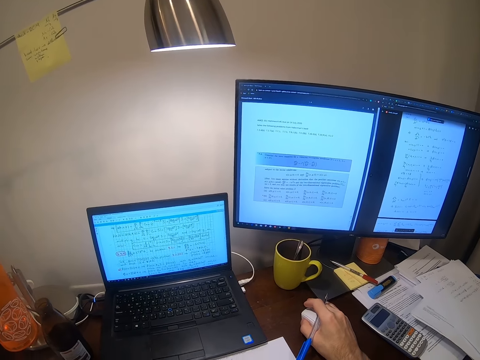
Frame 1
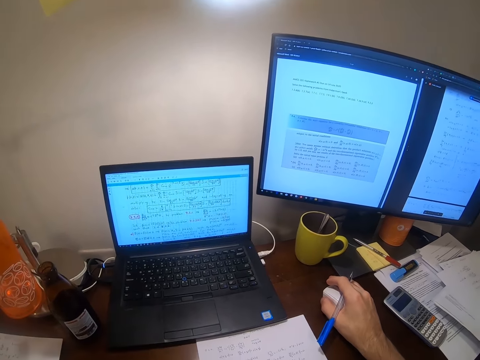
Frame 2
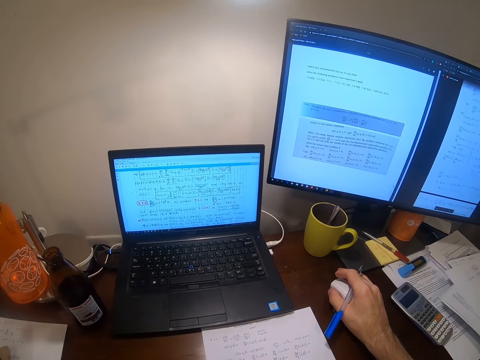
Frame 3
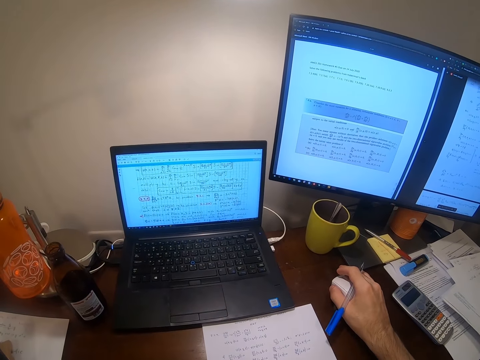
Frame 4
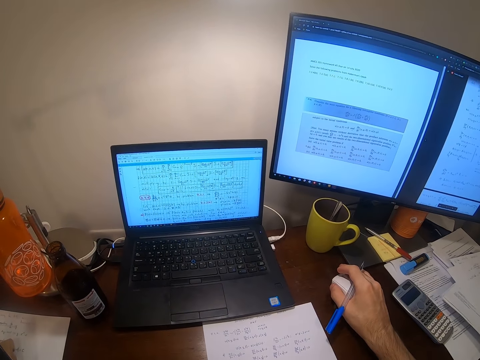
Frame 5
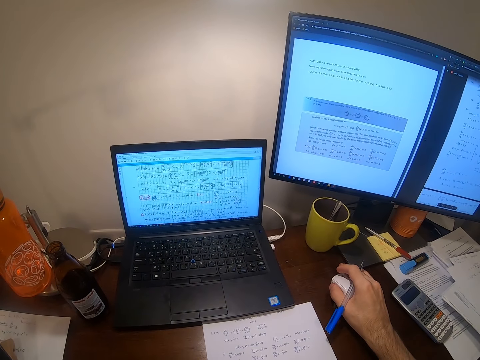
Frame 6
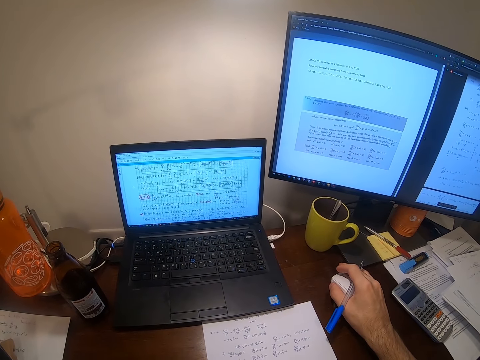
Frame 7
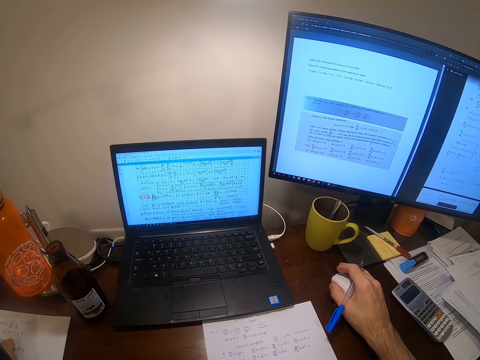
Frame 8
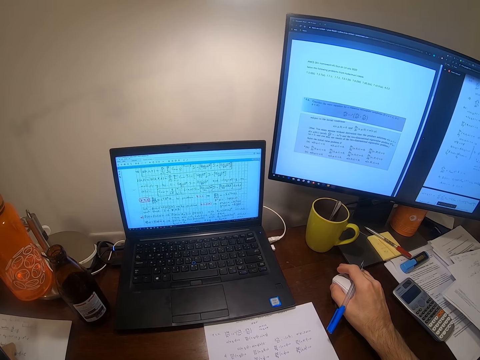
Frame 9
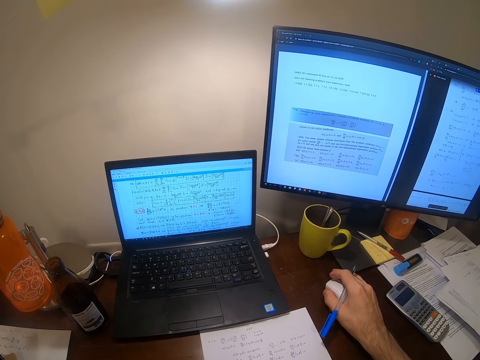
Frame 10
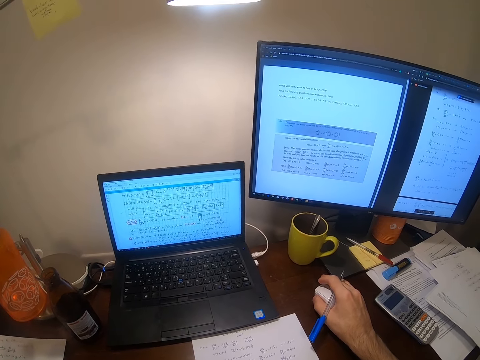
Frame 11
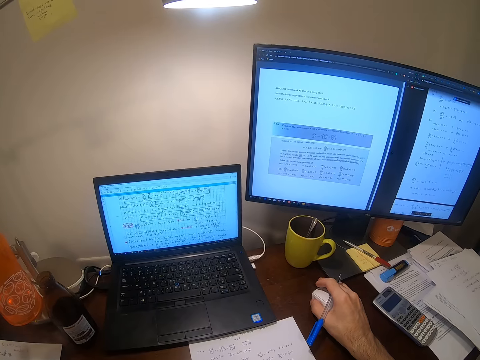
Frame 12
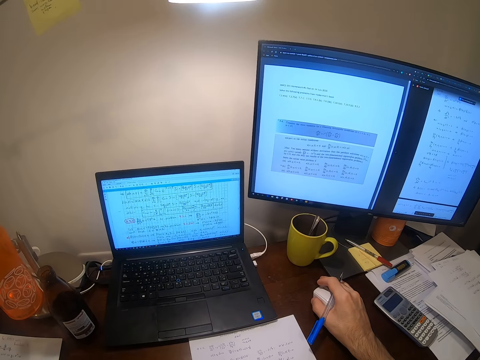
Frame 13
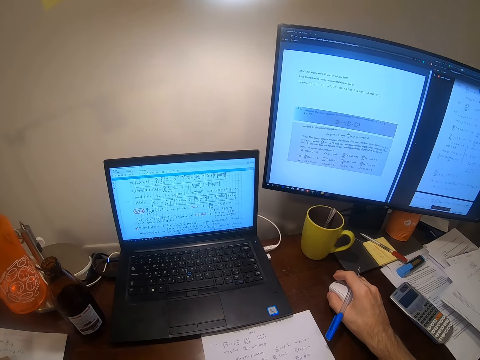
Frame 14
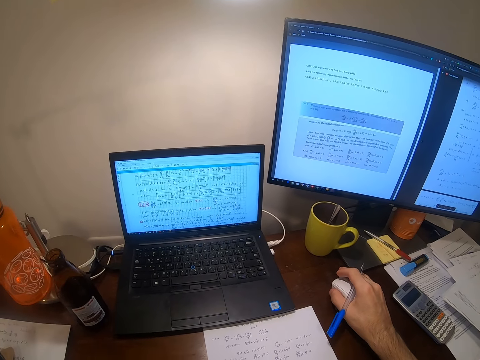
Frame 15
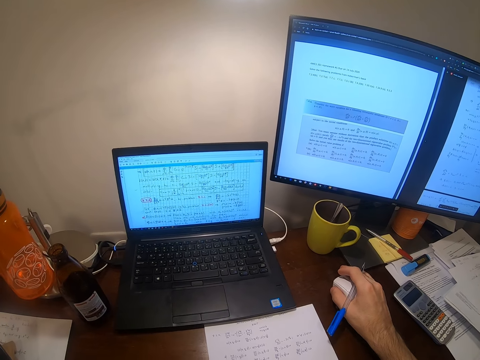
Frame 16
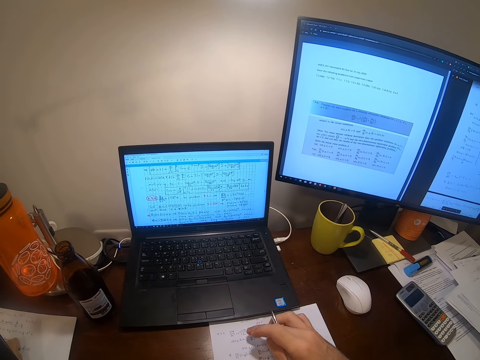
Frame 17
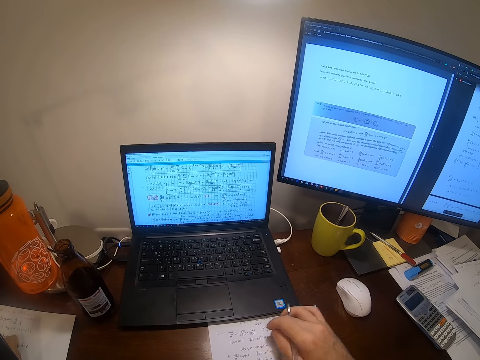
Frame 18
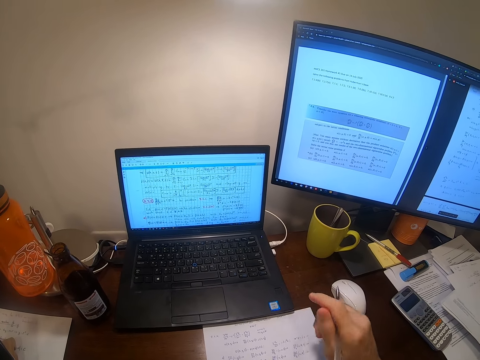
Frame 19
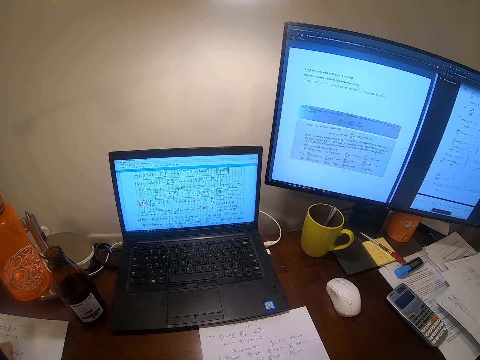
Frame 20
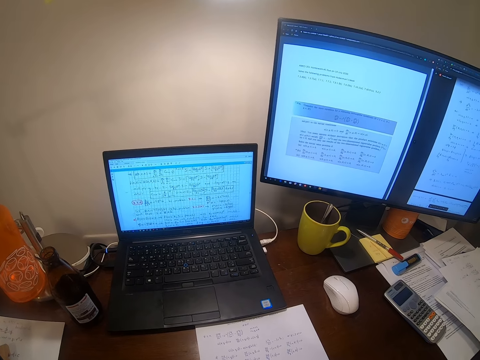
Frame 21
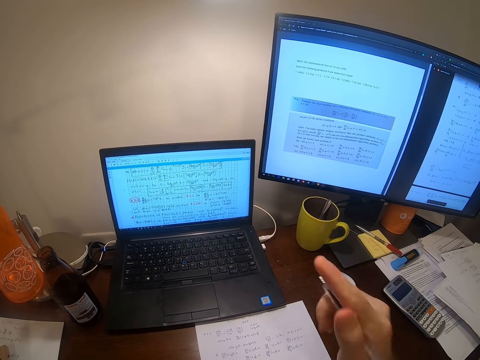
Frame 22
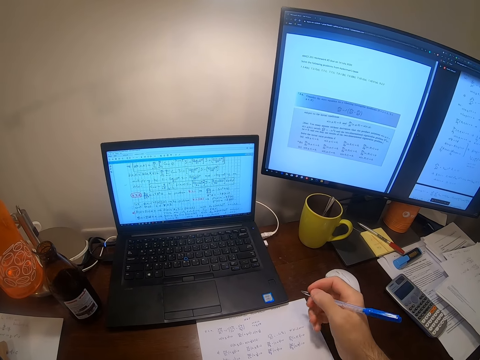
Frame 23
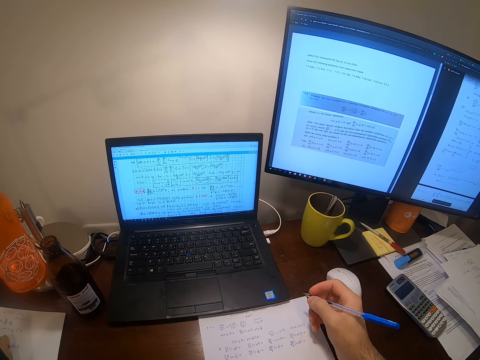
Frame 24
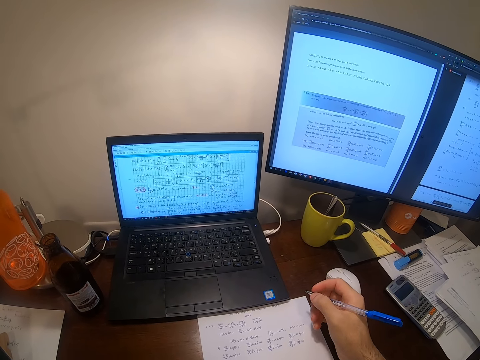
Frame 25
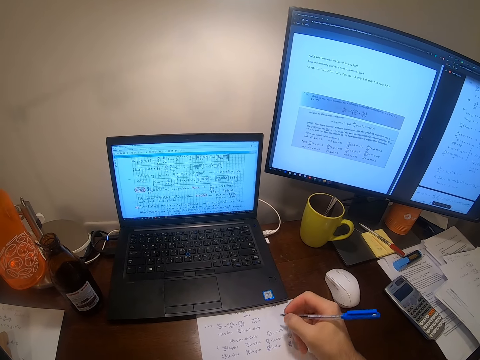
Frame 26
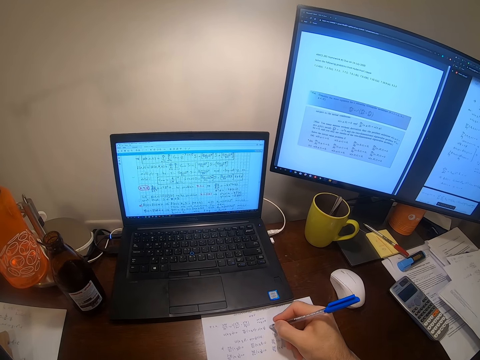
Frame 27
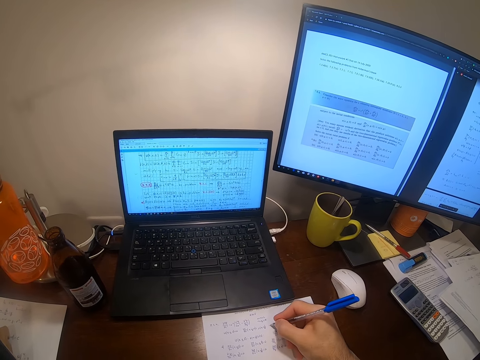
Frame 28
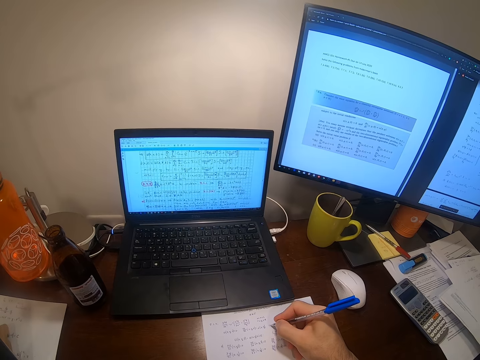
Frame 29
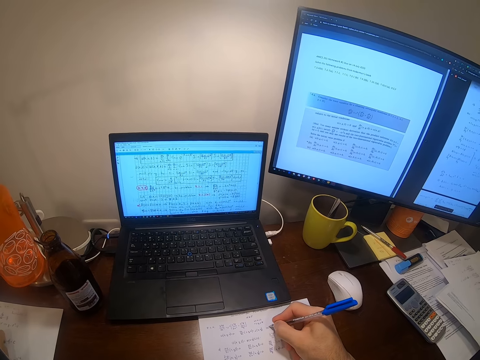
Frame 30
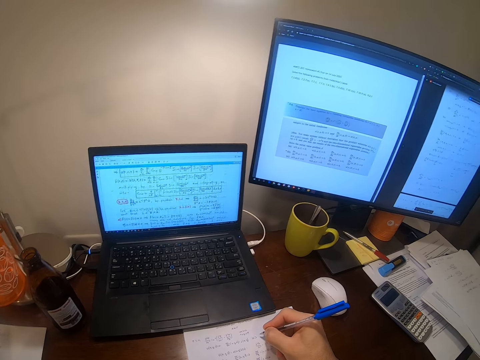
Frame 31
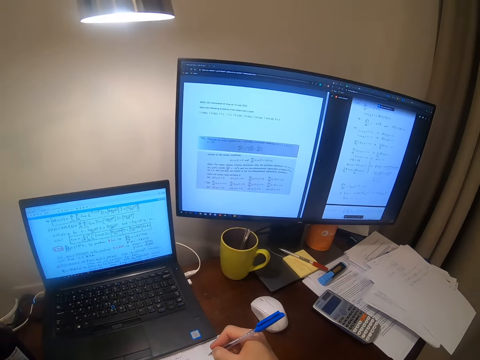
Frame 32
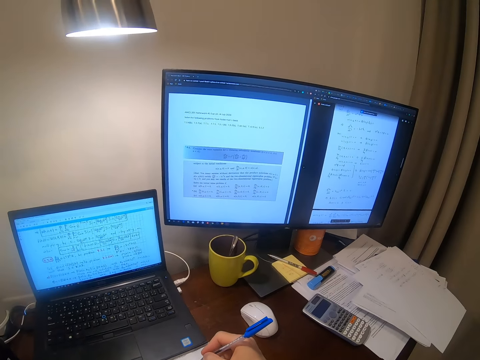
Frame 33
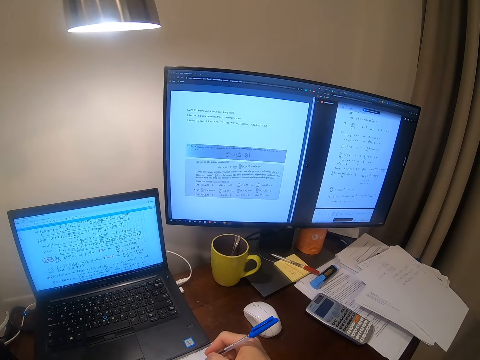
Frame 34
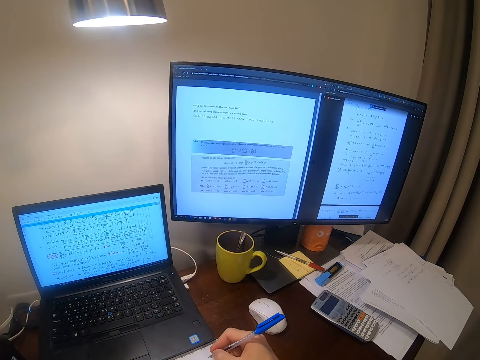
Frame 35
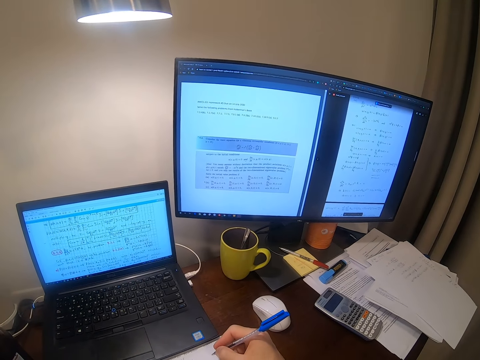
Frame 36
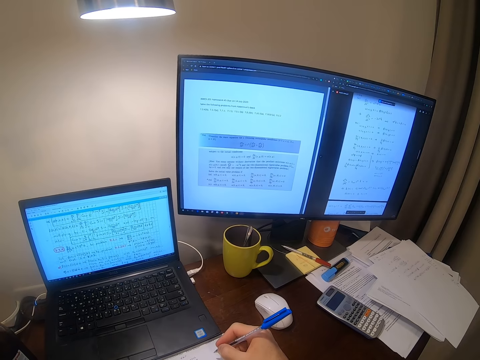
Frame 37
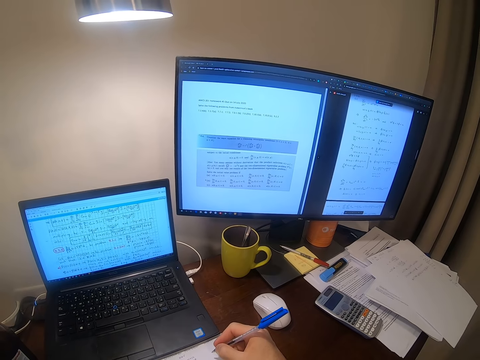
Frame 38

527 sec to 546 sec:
The camera wearer looks at a laptop. They write on the paper with a pen.

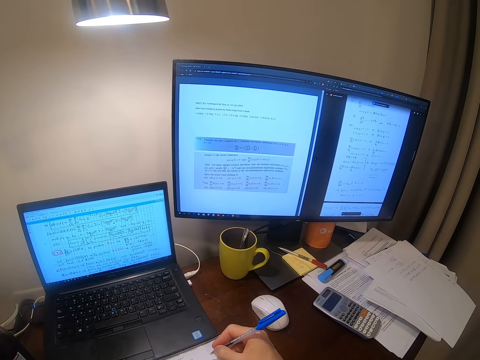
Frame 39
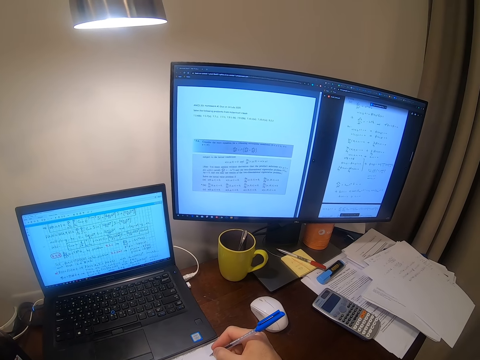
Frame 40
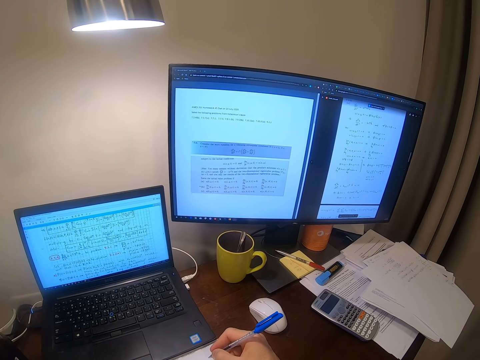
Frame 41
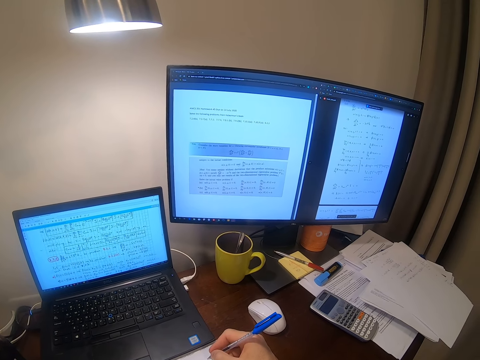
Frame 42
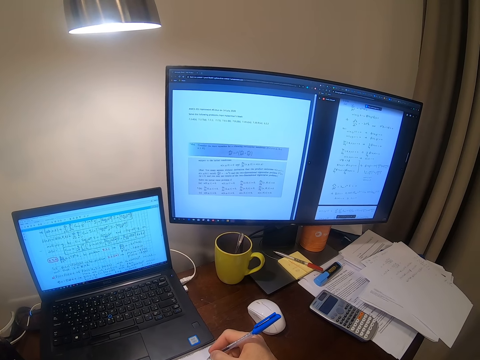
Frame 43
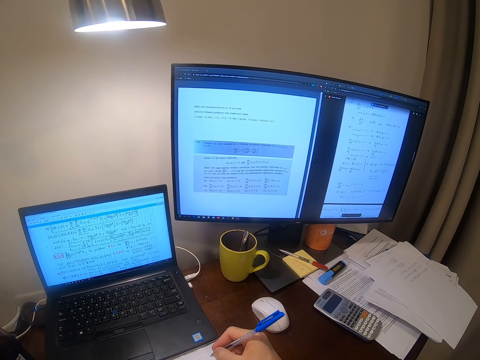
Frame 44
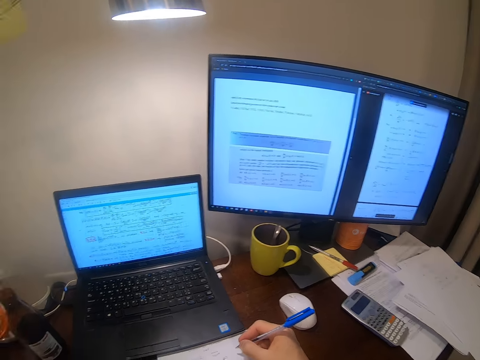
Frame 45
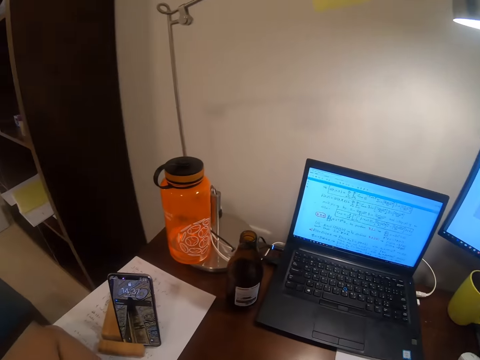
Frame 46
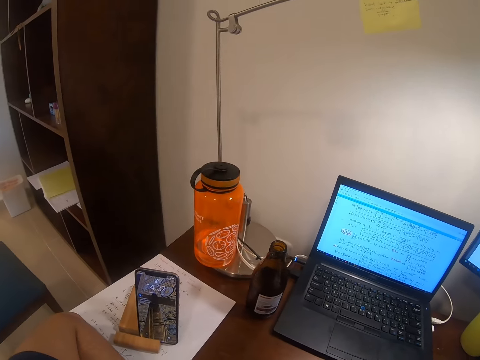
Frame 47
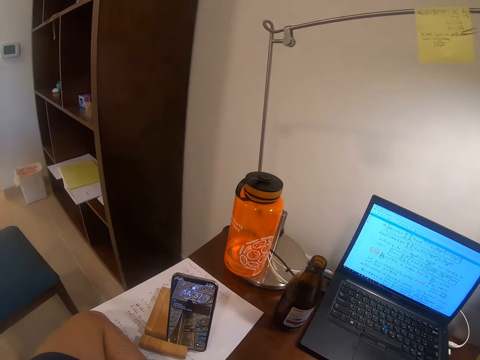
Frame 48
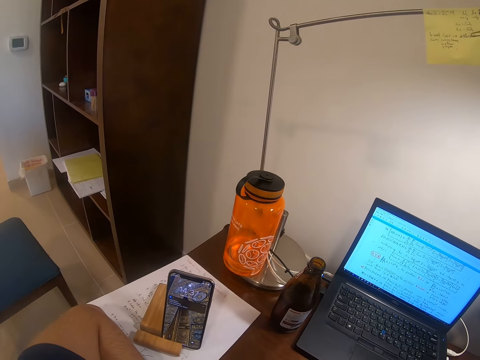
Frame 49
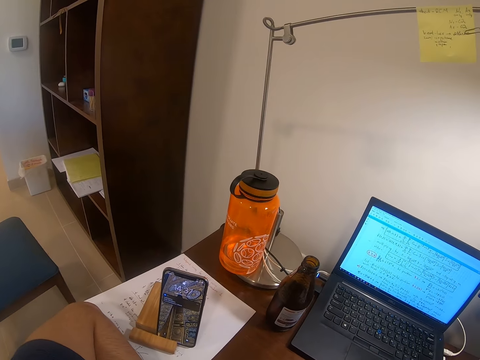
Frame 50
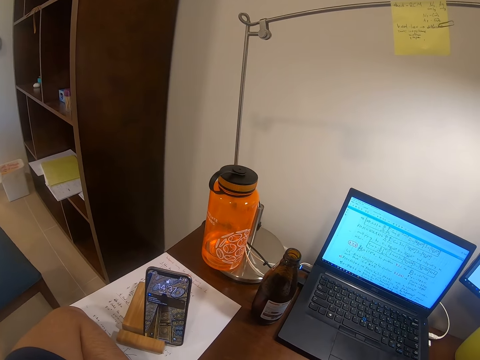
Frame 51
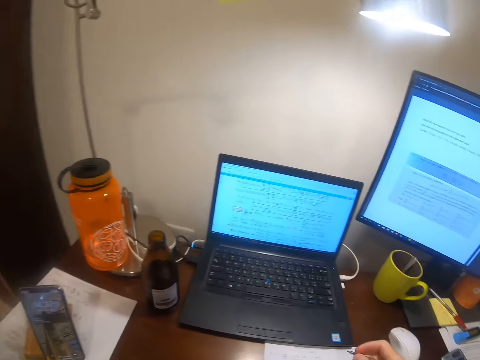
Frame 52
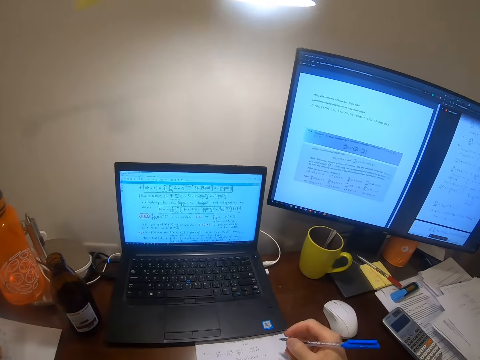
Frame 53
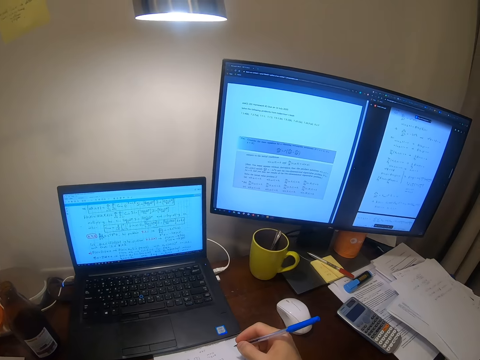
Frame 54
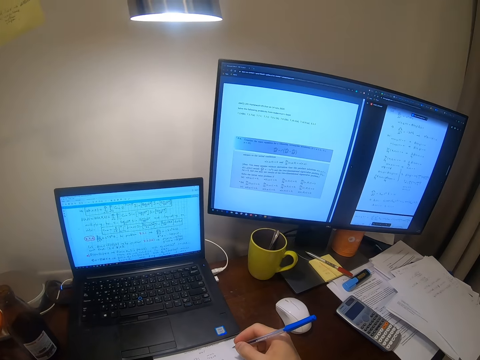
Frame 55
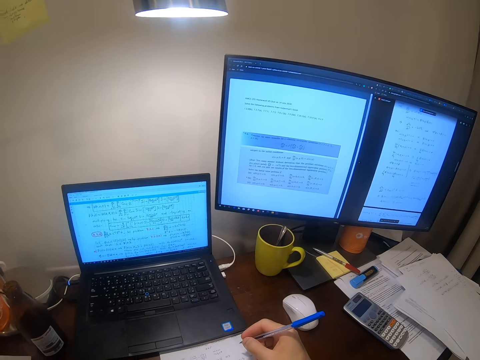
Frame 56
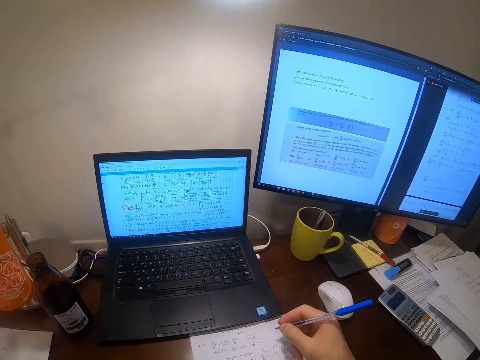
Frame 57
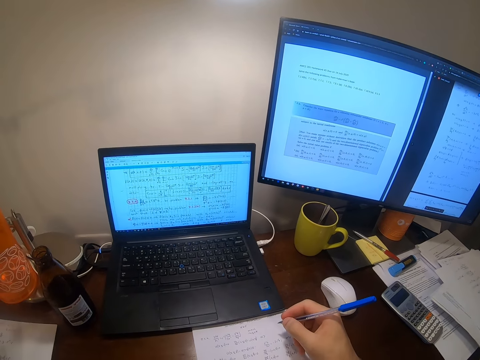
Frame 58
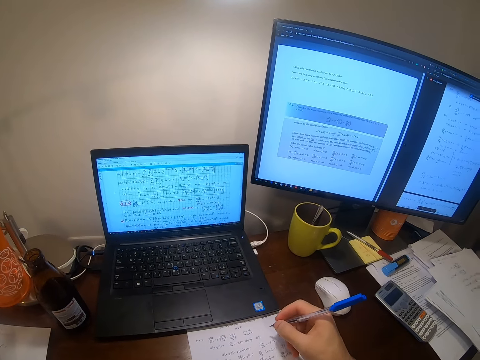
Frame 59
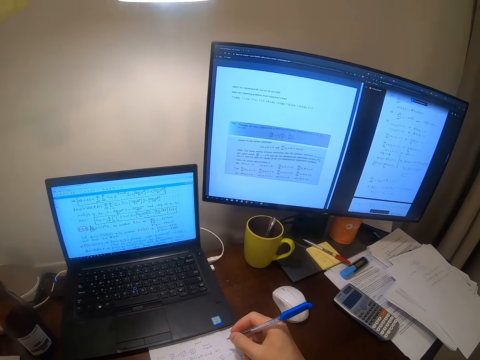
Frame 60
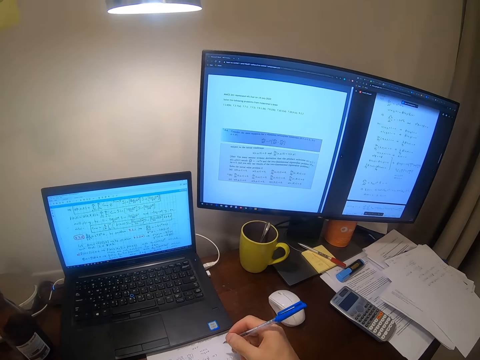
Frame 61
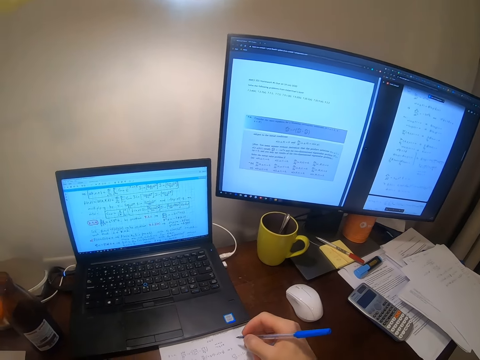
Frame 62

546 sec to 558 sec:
The camera wearer looks at a phone. They operate on the phone. They write on a paper with a pen.
